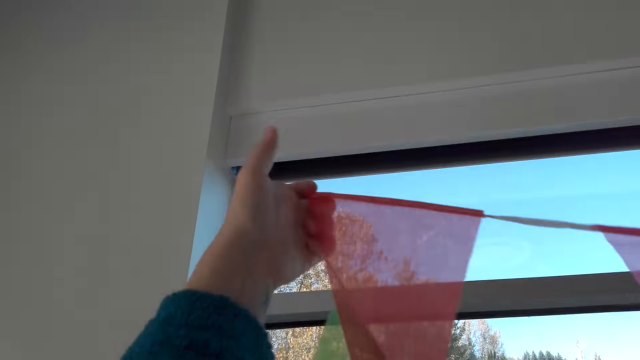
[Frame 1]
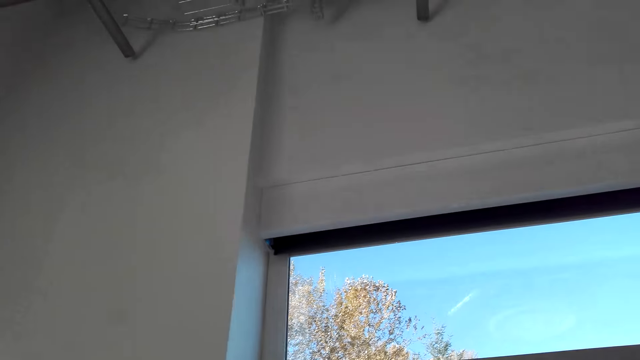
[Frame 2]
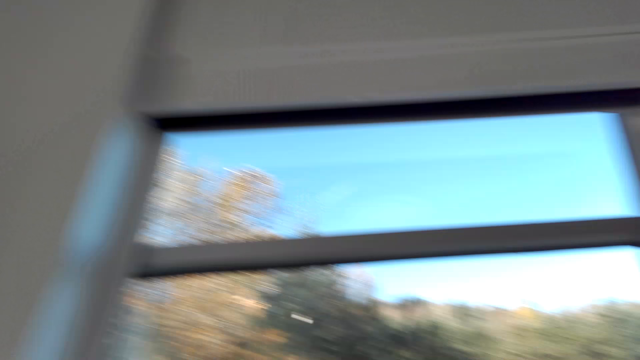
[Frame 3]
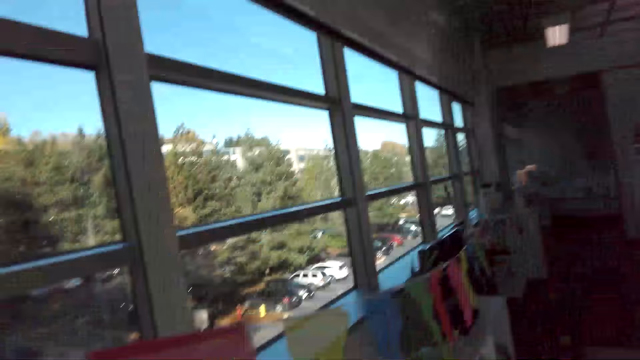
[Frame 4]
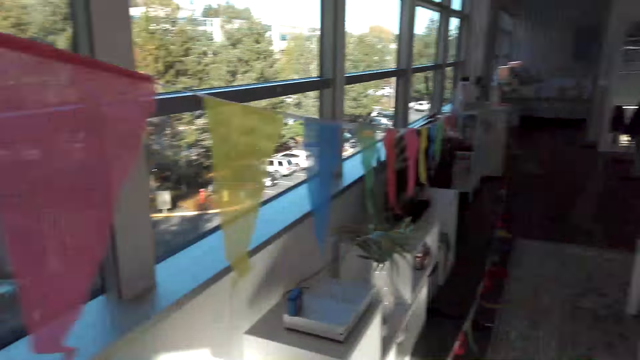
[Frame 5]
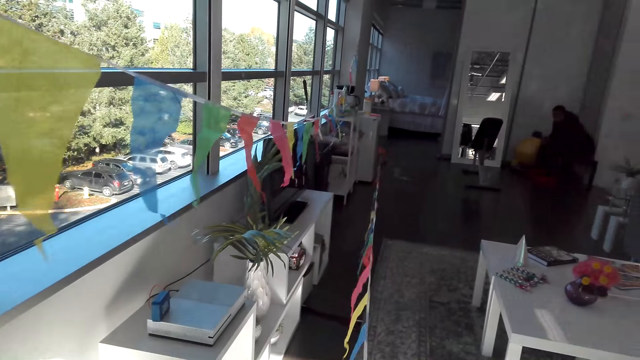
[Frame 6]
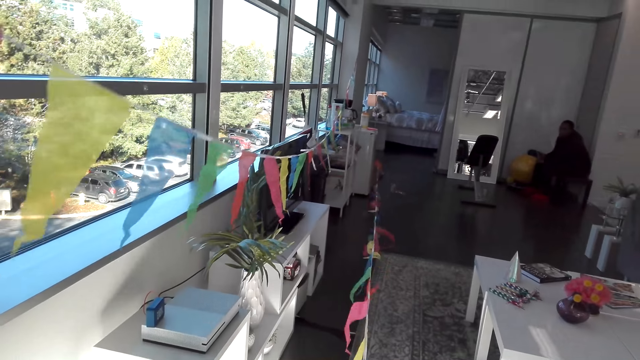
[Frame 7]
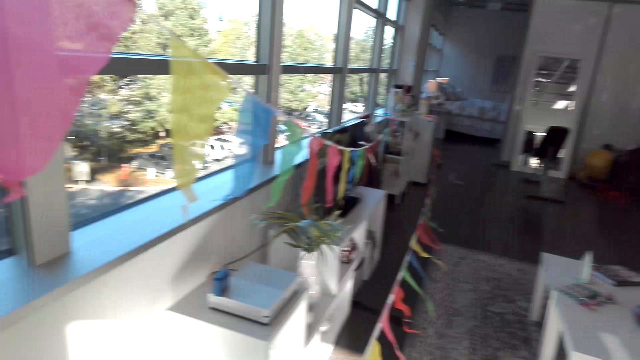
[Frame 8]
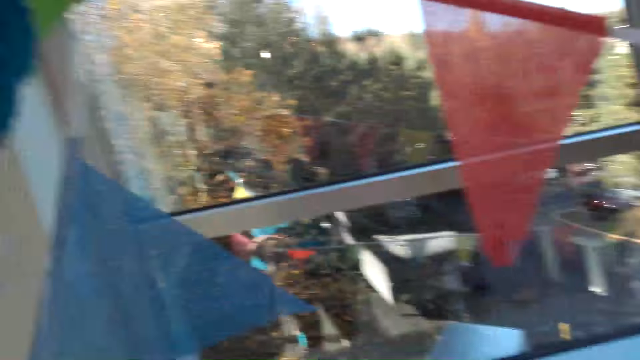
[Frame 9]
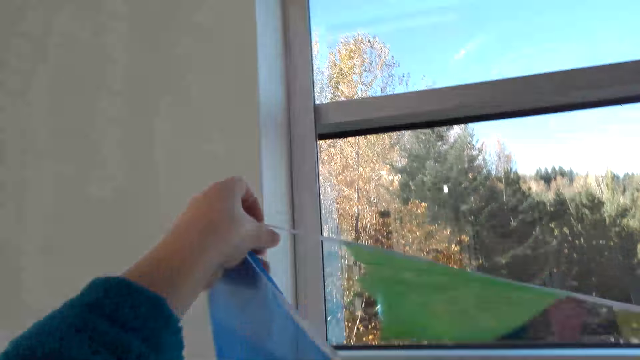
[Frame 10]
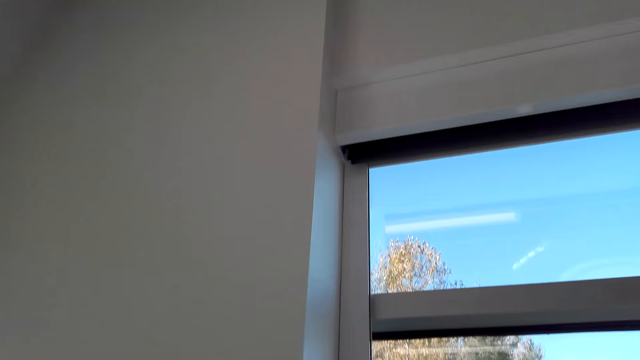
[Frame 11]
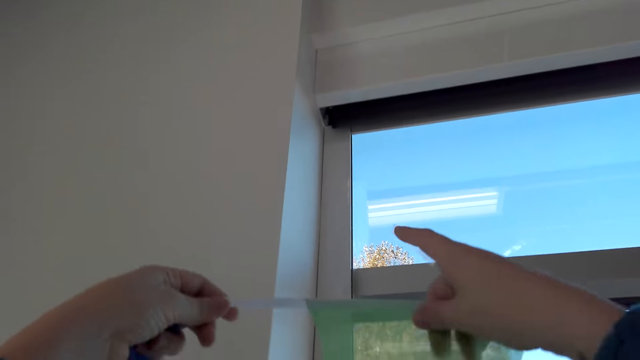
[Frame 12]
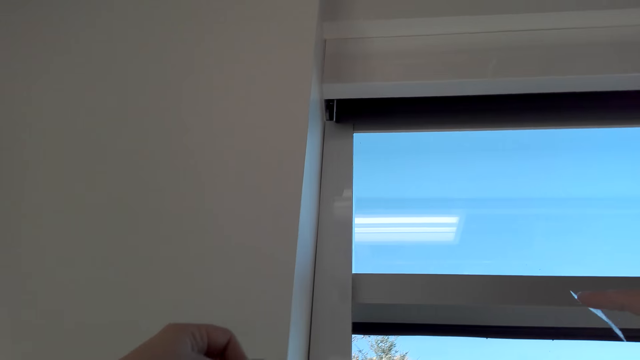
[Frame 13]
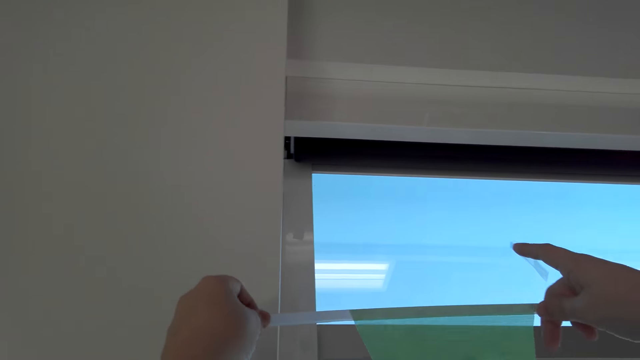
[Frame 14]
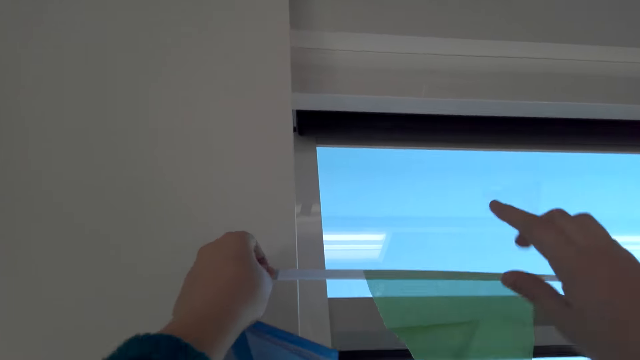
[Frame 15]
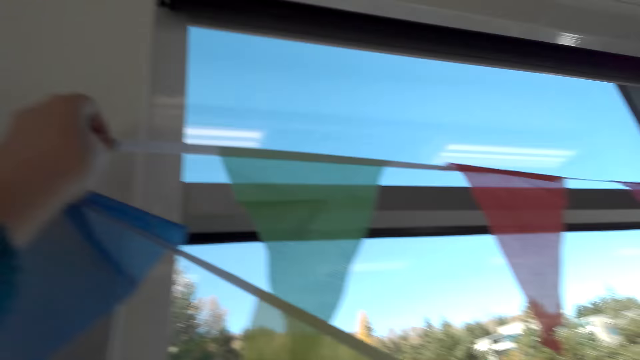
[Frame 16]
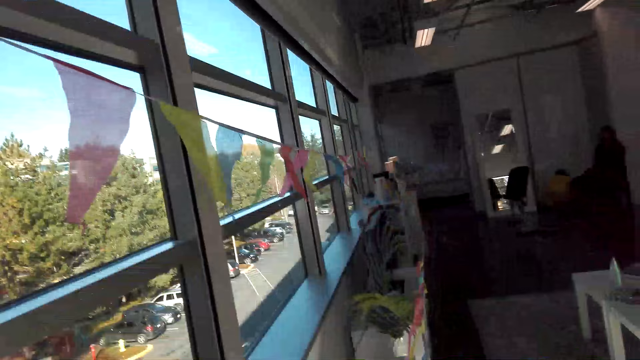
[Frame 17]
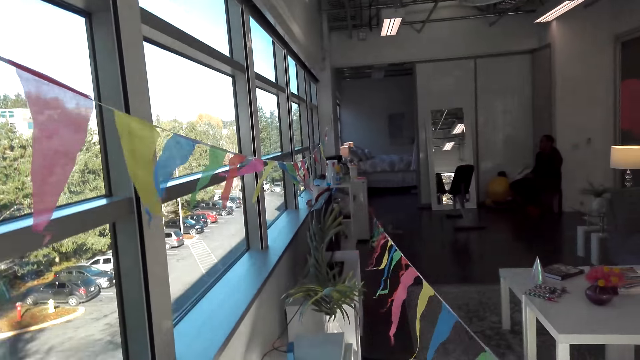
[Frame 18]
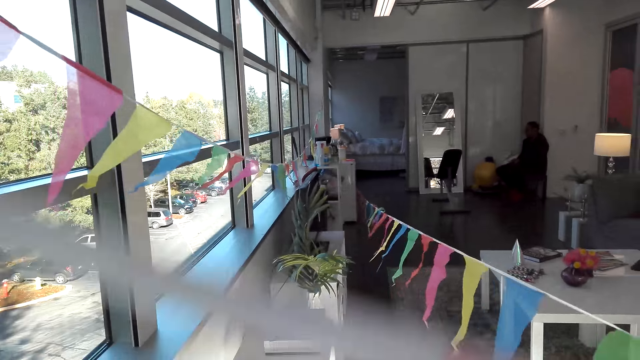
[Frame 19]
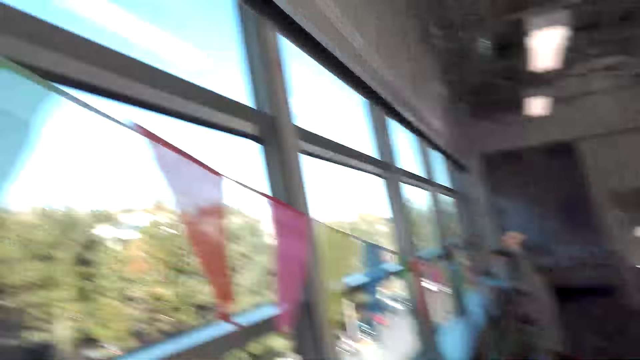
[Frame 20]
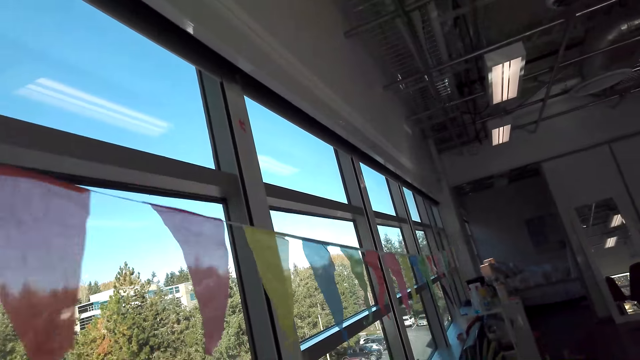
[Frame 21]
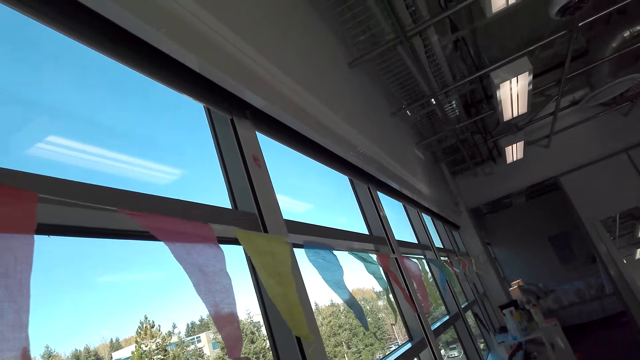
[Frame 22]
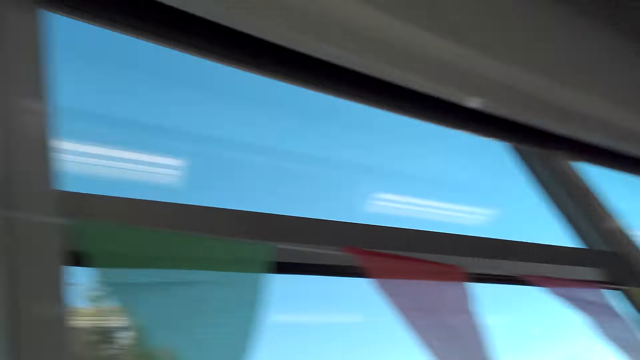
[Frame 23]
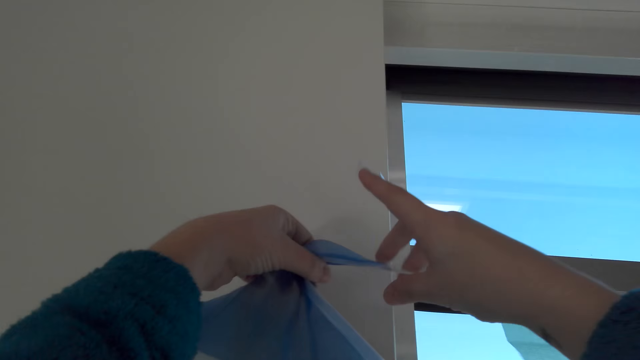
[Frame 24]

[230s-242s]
The camera wearer puts the decoration on the wall.

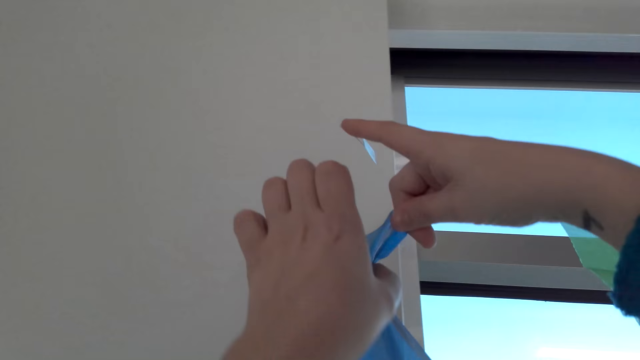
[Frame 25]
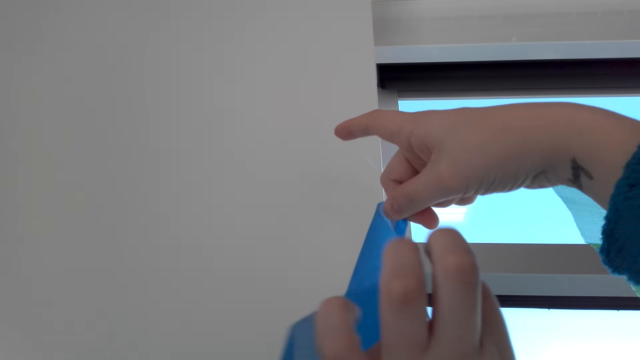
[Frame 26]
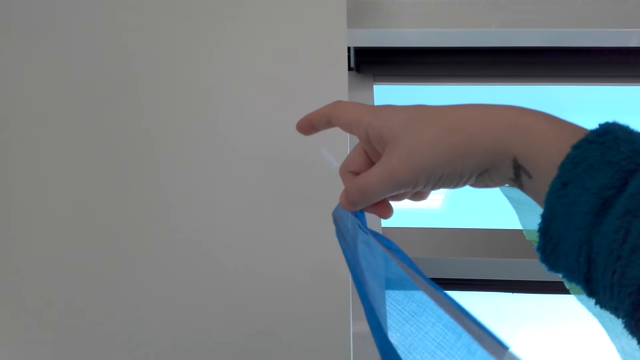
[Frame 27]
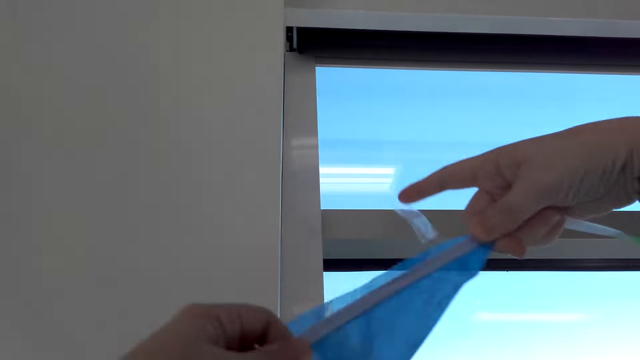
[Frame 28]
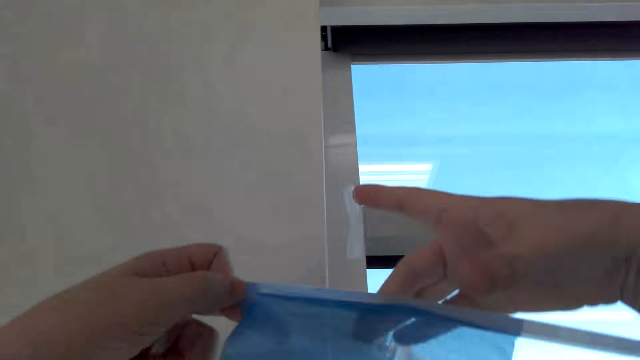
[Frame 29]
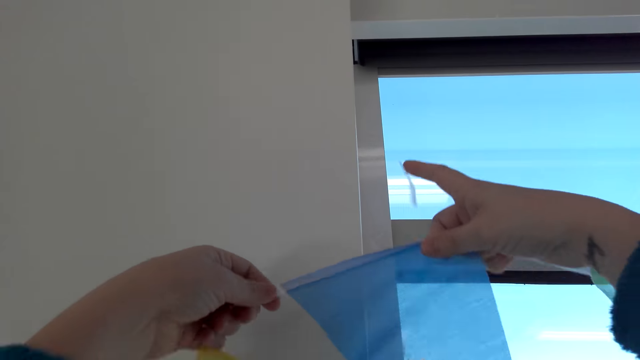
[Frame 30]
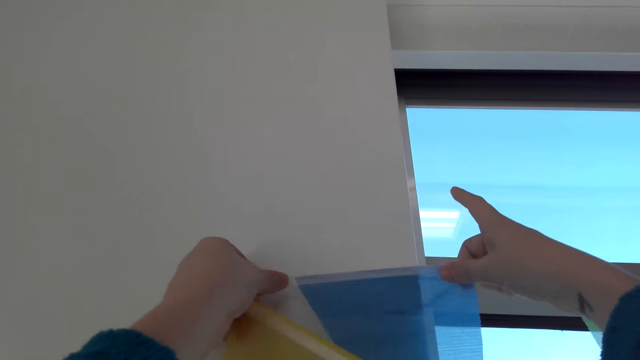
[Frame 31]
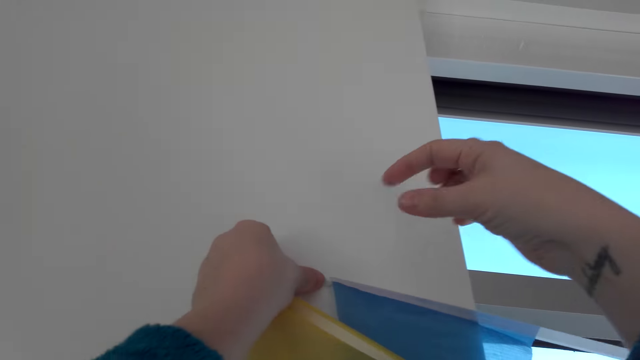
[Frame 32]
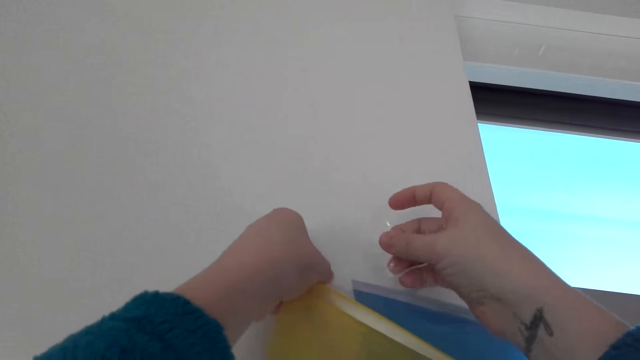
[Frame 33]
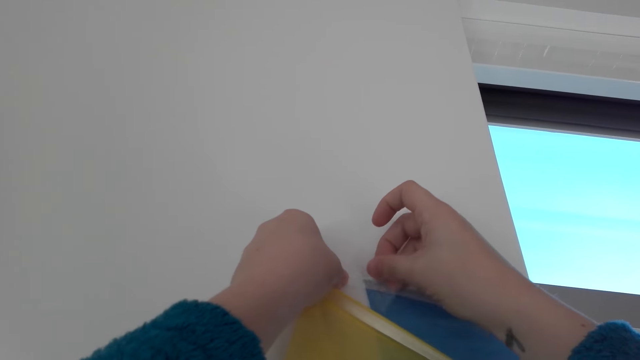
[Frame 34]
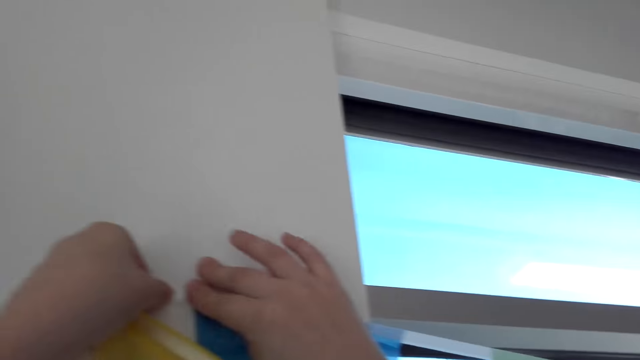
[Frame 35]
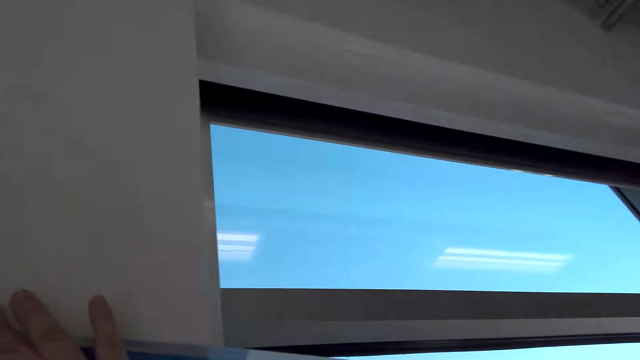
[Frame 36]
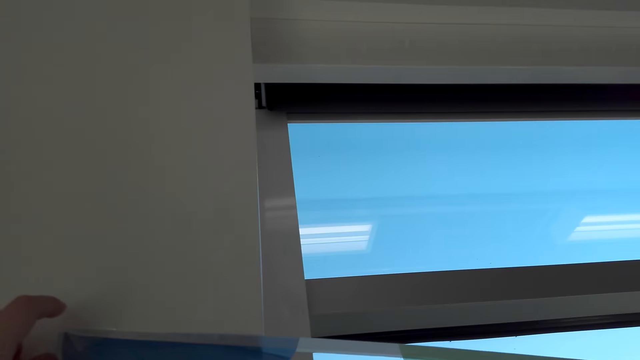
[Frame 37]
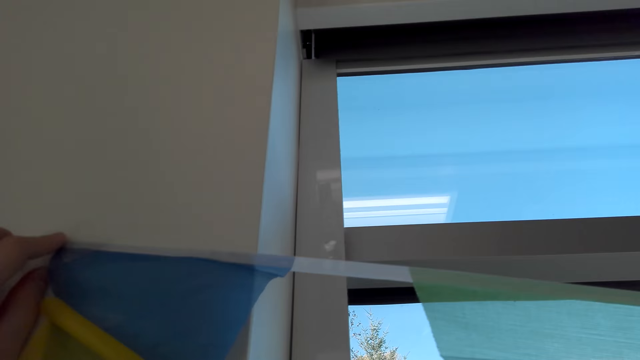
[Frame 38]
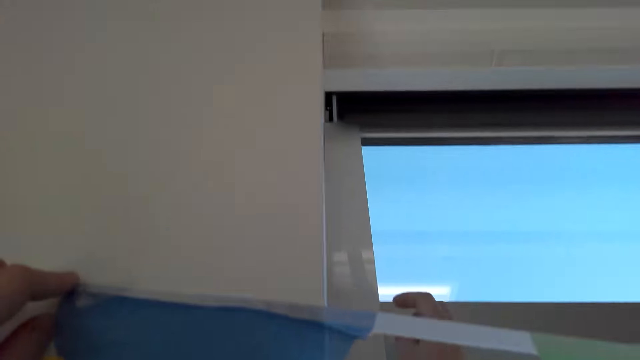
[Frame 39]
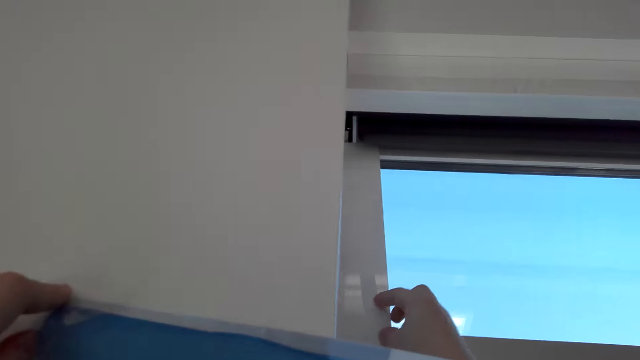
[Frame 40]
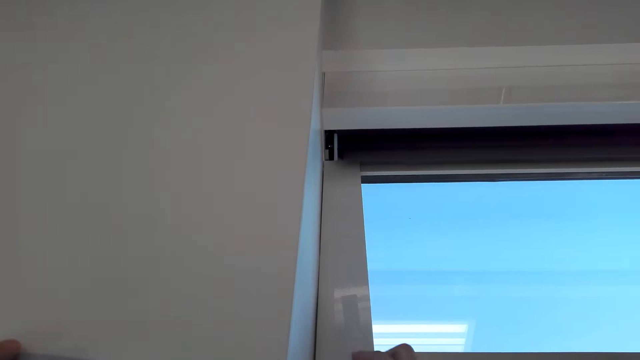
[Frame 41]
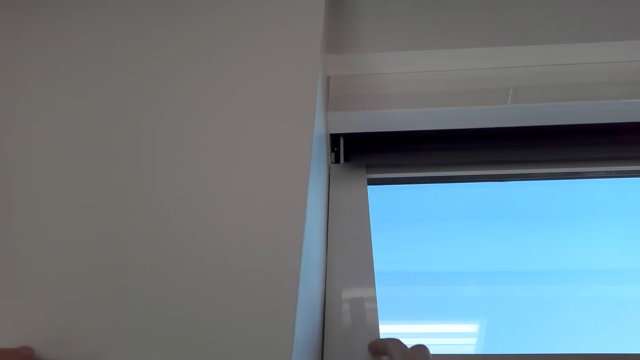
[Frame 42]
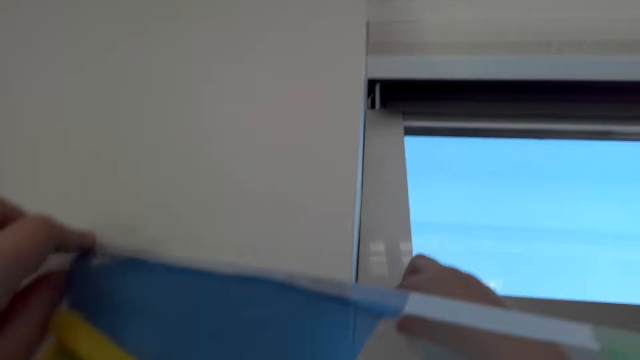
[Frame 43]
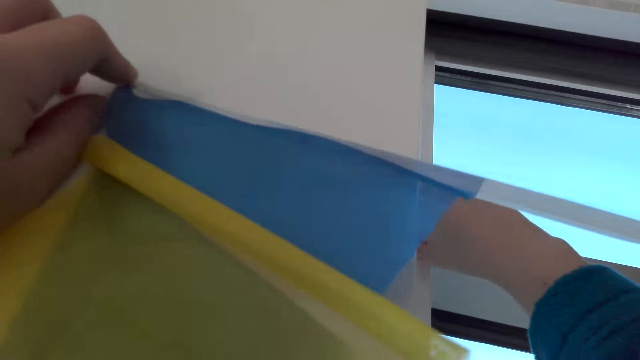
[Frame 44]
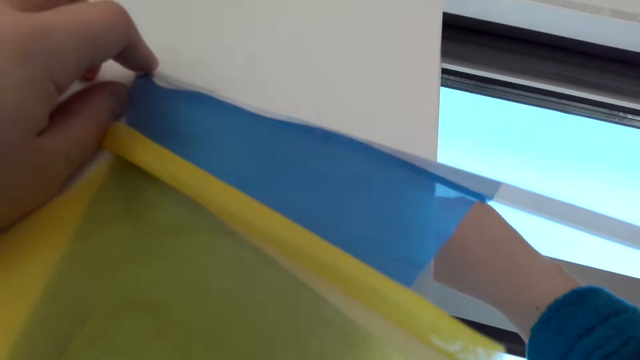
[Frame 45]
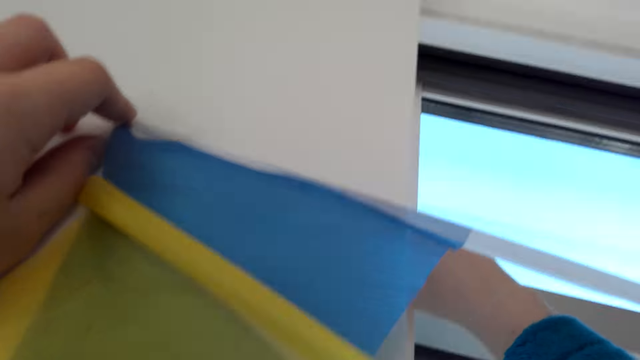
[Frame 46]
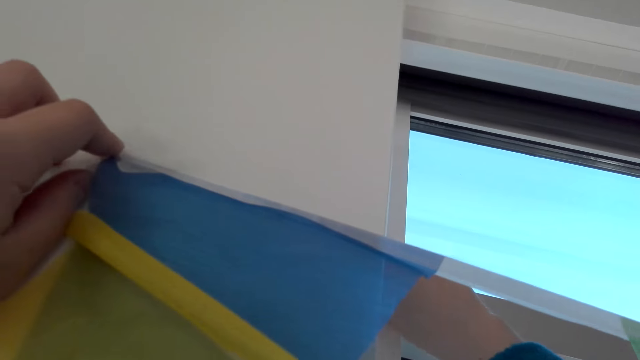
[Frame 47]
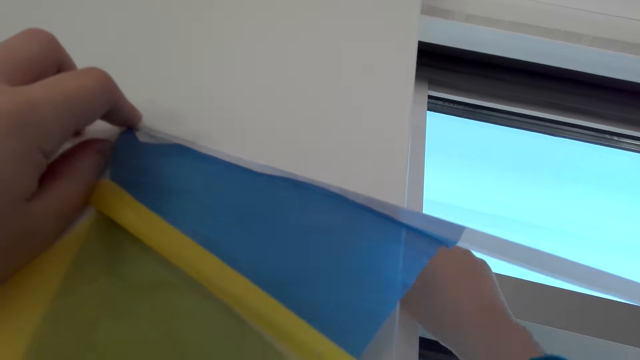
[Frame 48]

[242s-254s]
The camera wearer holds the decorations on the wall. They stick the decoration on the wall with sticker tape. They take the sticker tape on the window.
